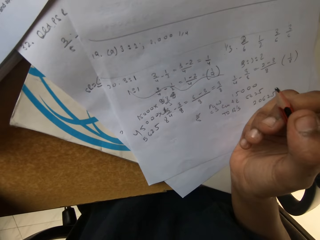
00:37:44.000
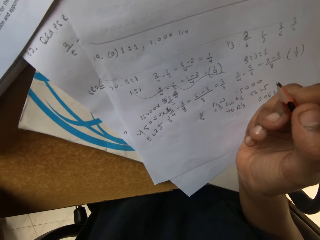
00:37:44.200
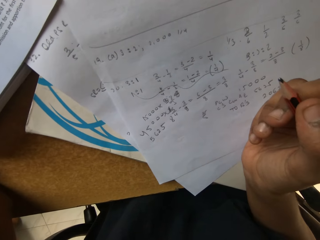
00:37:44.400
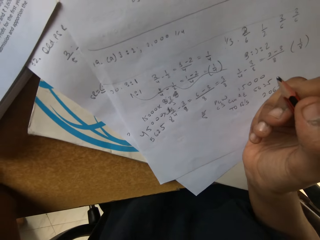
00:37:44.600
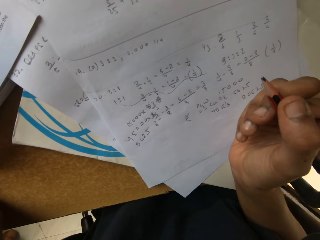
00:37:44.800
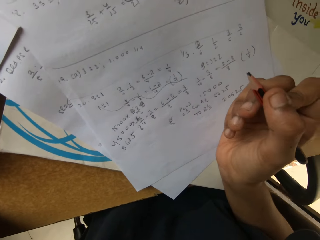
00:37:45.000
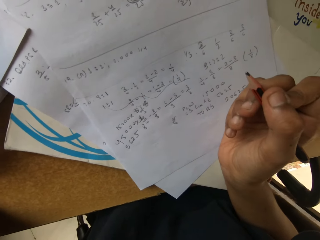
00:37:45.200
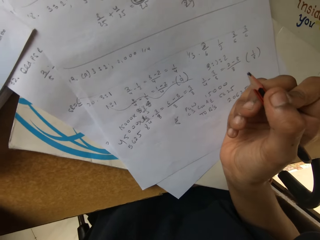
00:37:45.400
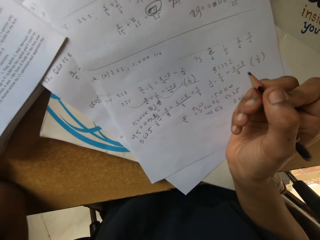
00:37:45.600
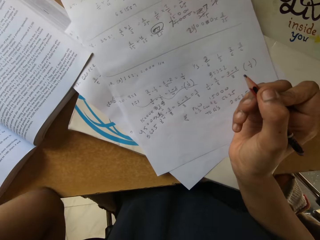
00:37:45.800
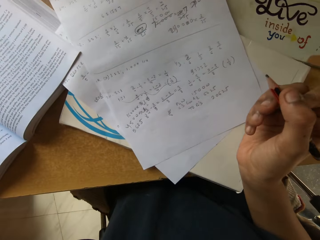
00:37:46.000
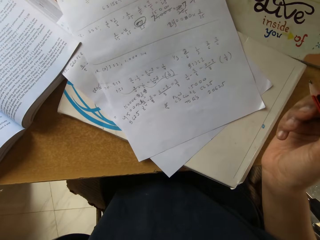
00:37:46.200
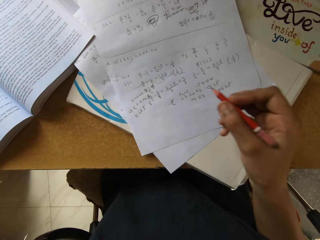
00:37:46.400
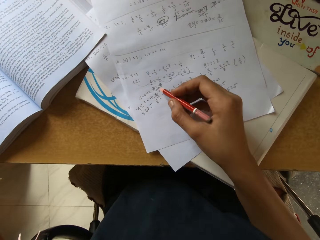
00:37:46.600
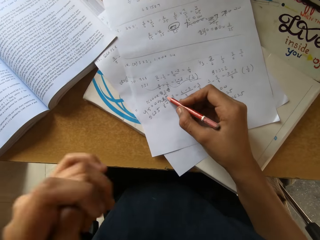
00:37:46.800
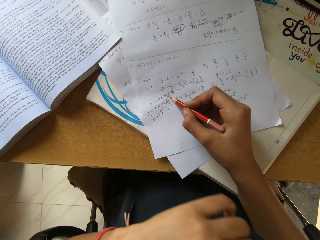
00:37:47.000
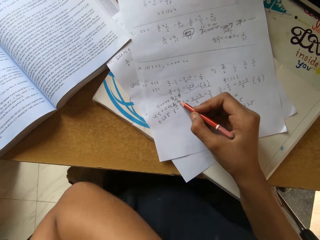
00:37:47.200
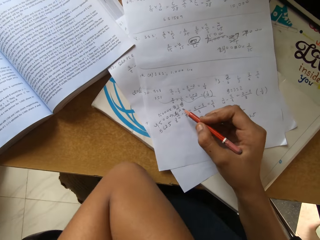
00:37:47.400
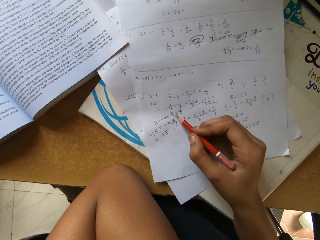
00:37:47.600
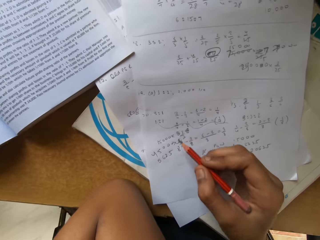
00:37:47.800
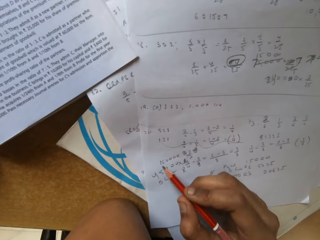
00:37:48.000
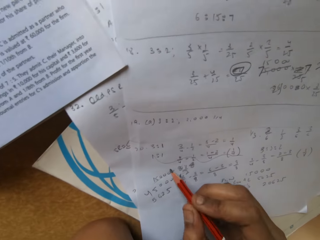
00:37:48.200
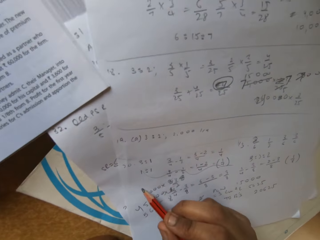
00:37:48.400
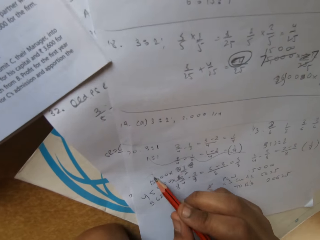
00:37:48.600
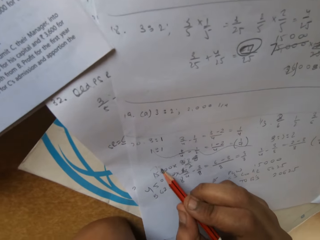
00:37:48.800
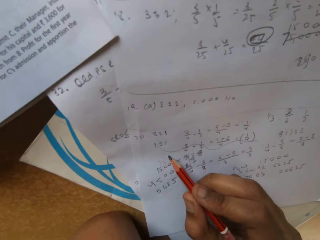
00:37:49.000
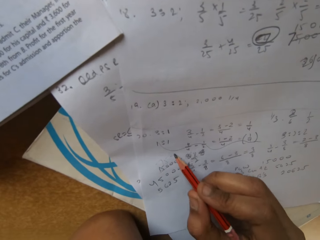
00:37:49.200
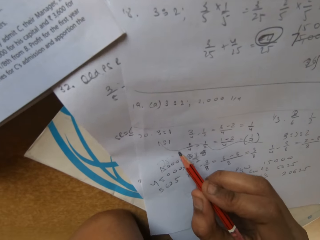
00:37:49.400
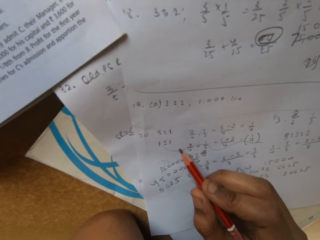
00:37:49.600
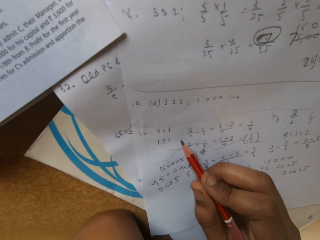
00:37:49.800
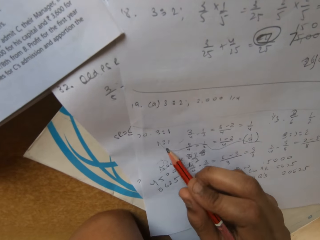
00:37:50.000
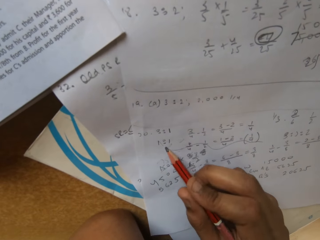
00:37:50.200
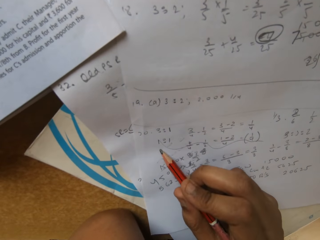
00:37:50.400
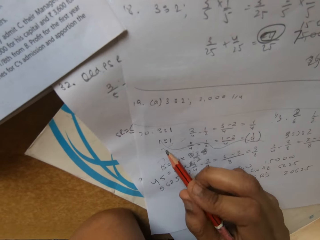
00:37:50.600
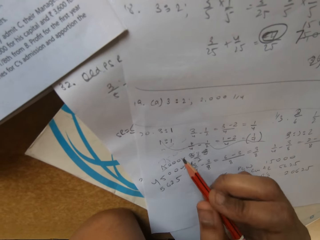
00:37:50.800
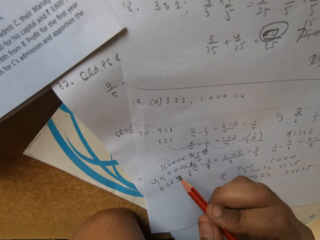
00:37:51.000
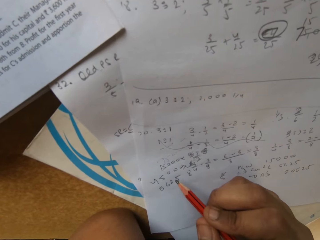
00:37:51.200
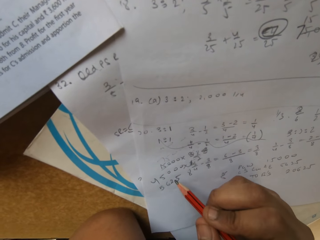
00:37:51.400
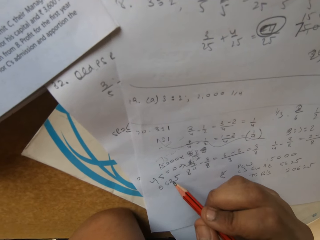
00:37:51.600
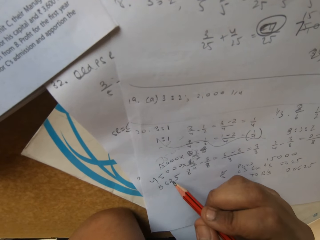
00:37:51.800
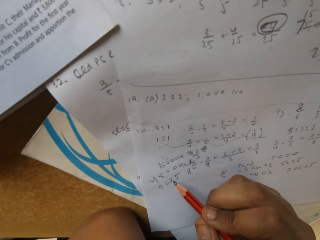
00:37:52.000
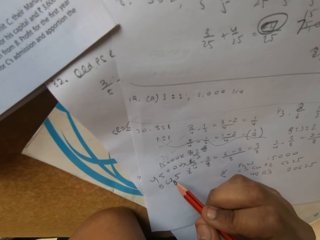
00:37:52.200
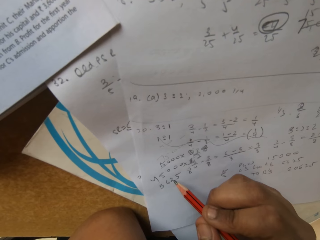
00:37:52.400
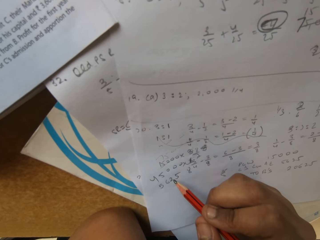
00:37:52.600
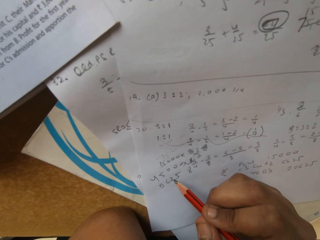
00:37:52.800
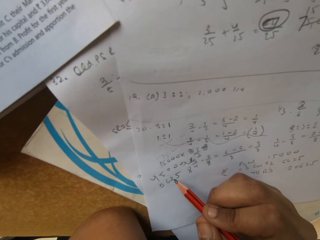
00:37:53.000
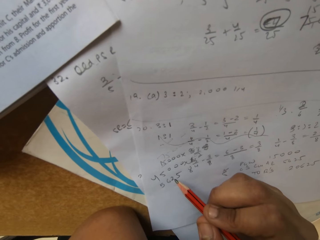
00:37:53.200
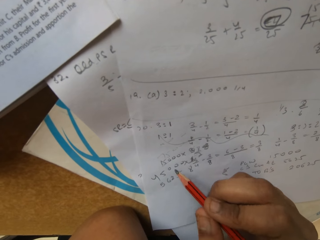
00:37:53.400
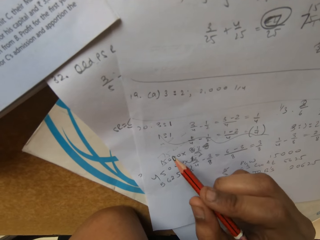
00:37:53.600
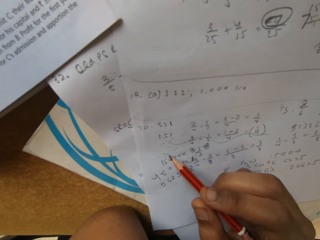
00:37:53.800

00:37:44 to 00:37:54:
The camera wearer writes something in the paper.

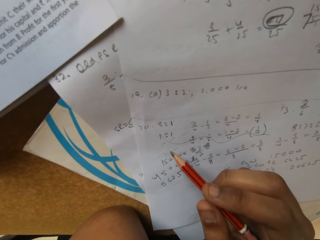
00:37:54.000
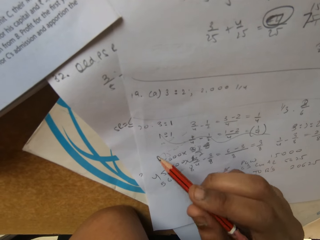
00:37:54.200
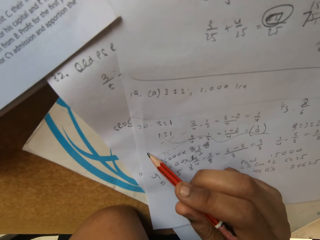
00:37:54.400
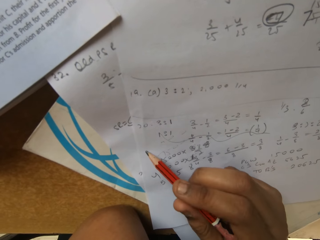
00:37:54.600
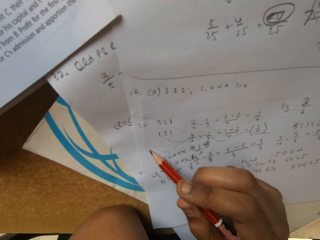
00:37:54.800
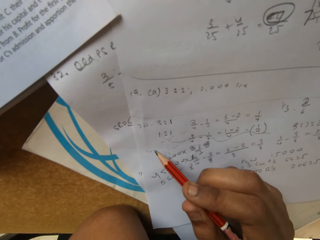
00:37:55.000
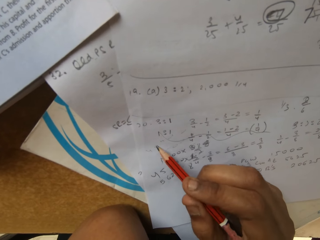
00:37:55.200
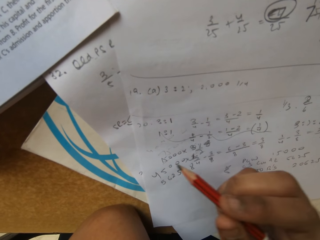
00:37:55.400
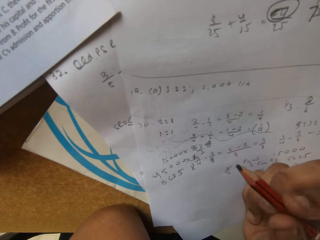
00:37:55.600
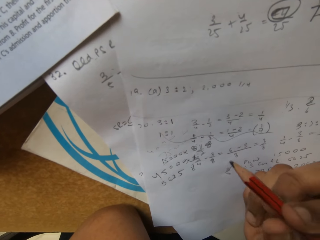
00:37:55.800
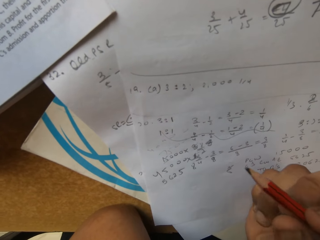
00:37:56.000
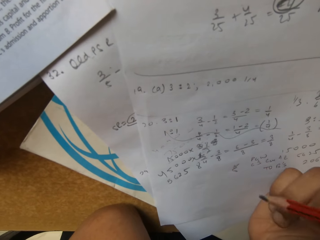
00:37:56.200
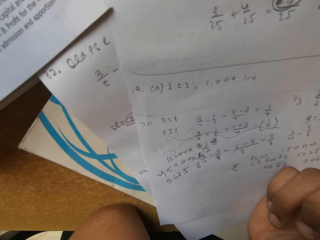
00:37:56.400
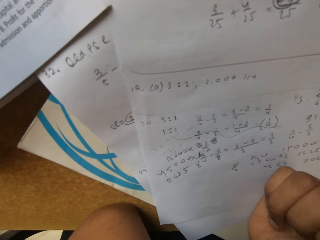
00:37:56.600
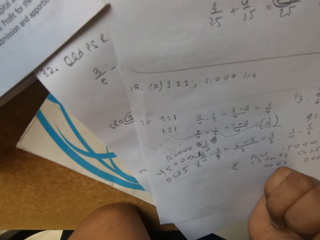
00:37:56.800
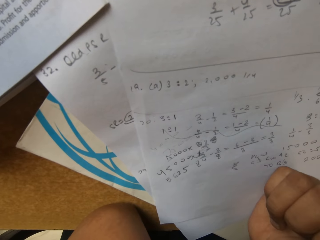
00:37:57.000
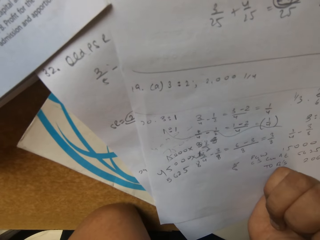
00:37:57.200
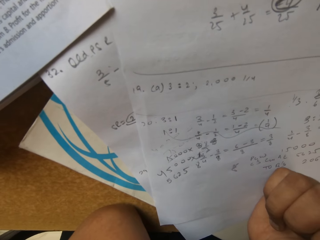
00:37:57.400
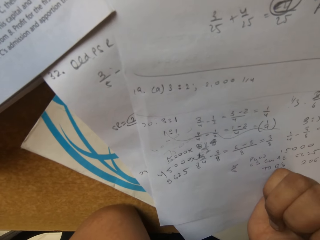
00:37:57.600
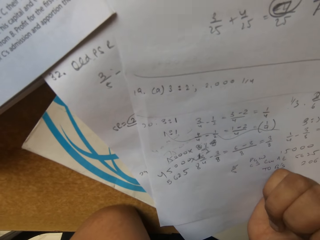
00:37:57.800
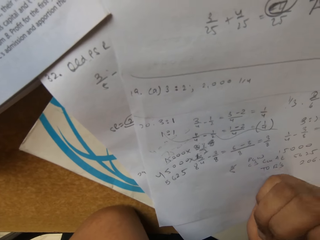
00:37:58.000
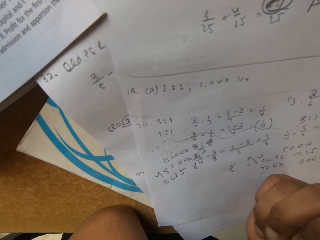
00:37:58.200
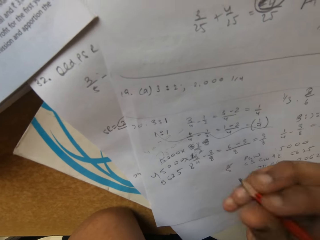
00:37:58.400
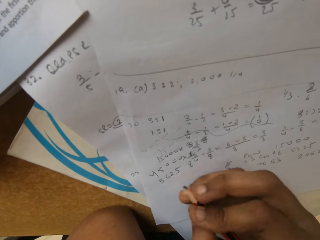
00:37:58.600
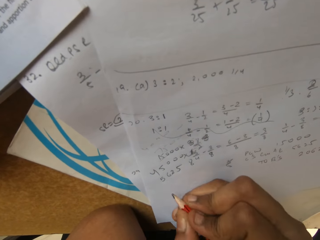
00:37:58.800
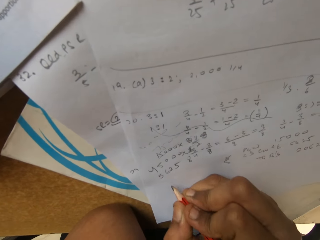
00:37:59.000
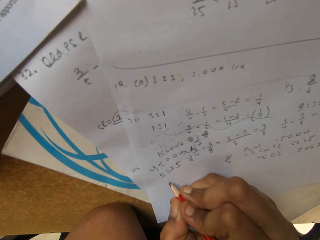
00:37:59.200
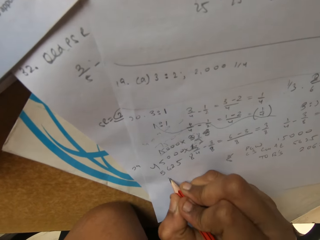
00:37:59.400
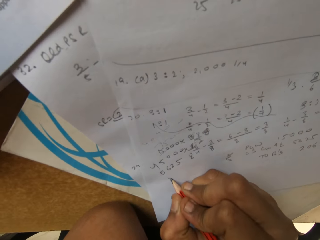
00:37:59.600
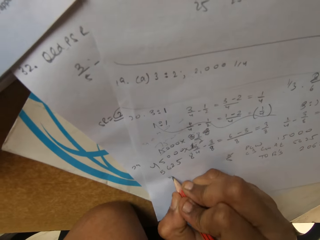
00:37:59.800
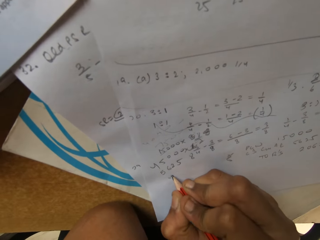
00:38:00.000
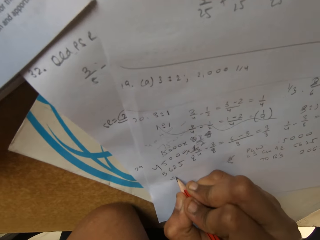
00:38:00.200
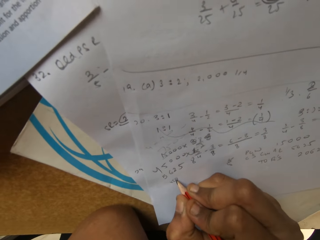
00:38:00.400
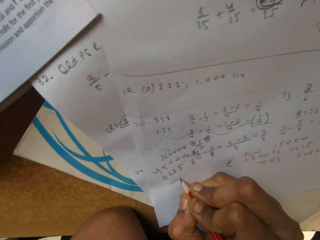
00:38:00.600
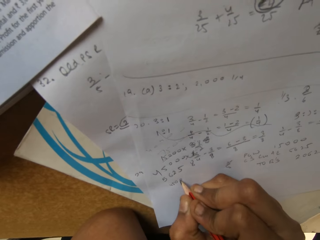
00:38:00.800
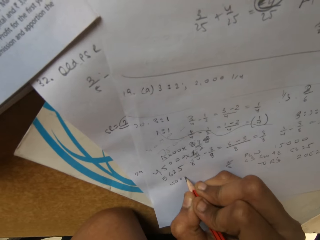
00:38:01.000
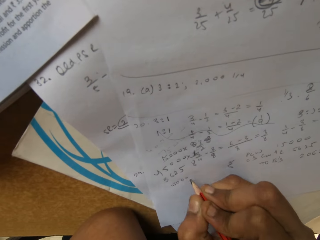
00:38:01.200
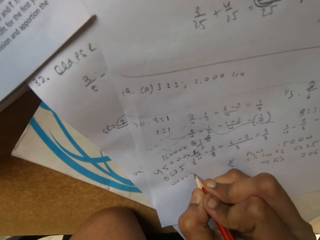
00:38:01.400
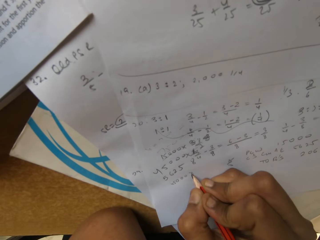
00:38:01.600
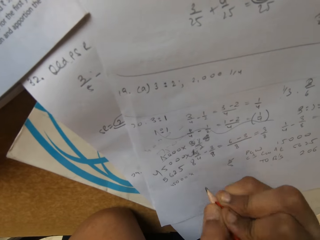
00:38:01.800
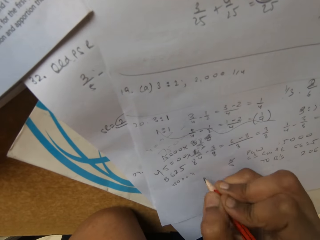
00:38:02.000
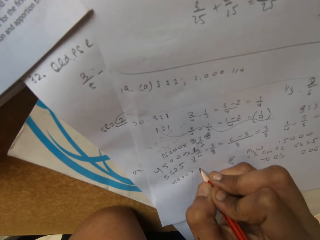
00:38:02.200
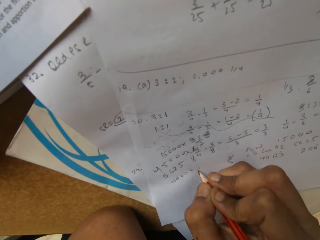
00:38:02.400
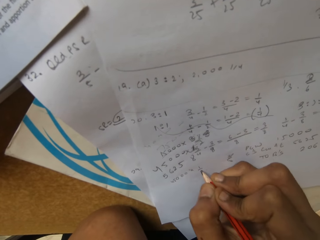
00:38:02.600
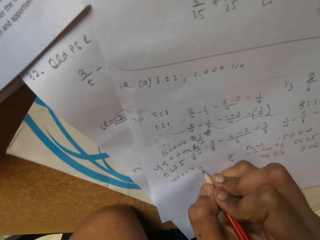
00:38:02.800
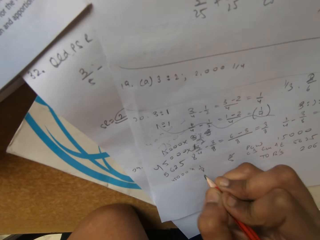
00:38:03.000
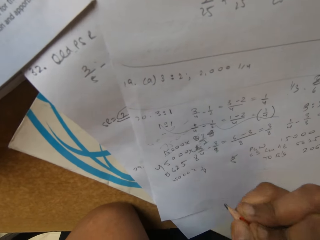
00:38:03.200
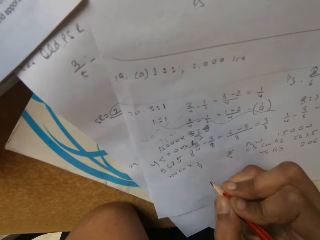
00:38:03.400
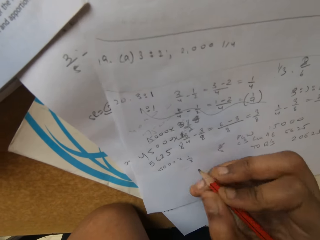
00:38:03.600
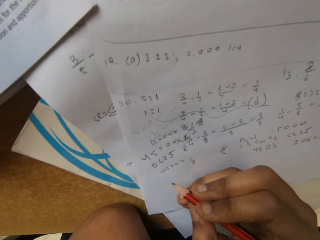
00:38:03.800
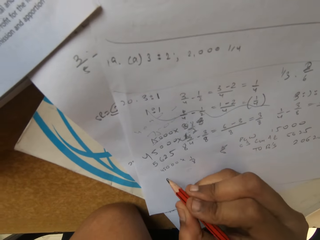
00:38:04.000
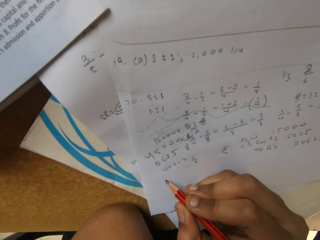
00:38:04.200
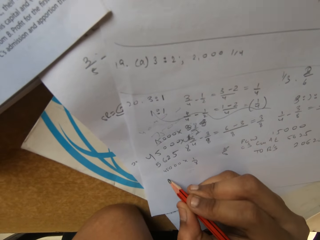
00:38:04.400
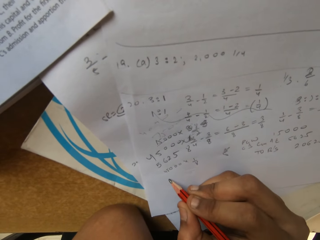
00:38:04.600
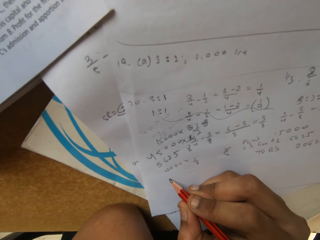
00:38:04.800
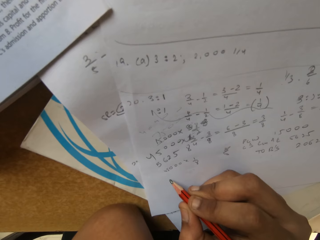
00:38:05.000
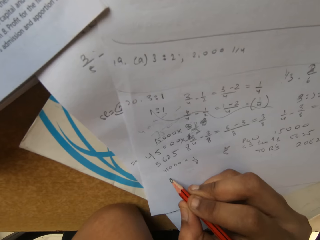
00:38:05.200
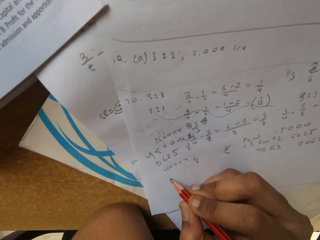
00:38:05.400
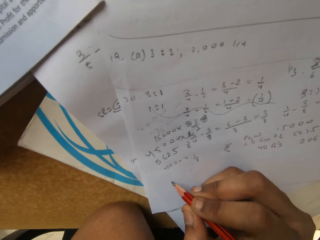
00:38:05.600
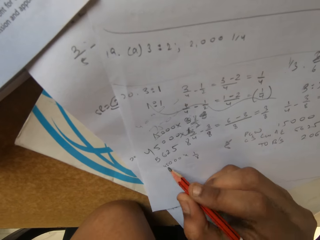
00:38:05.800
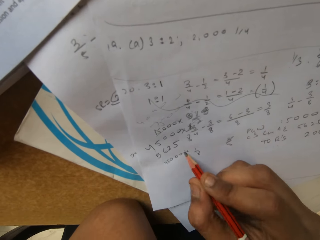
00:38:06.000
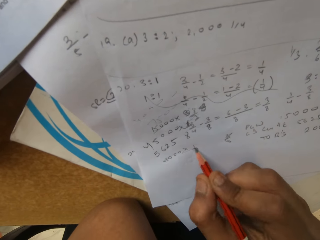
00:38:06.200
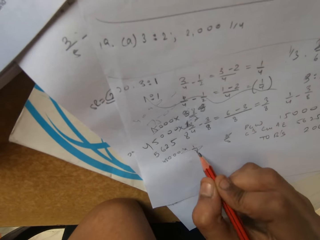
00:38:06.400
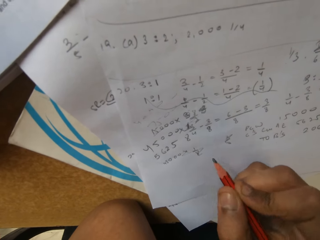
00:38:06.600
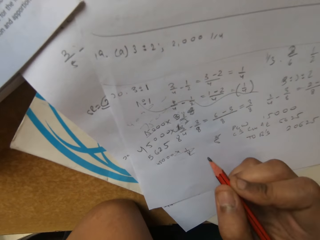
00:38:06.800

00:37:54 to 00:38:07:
The camera wearer points at a piece of paper with a pencil. They stare at the piece of paper. They write on the piece of paper with the pencil.
